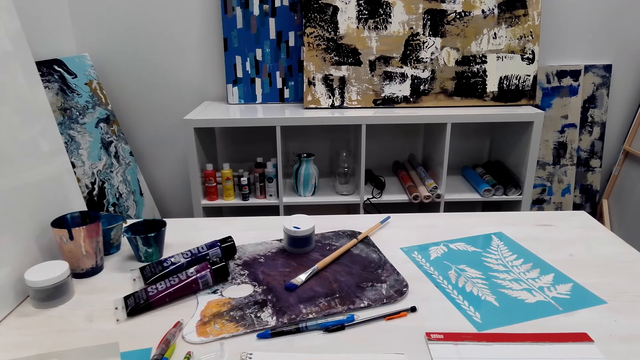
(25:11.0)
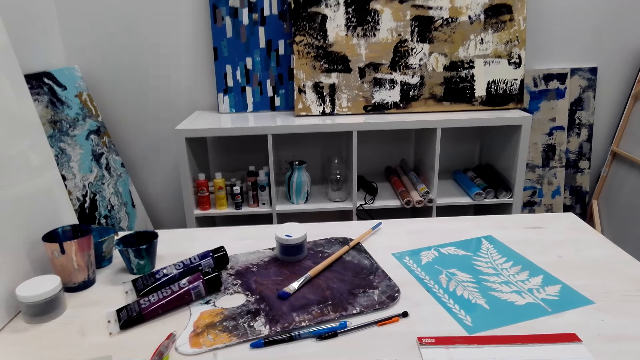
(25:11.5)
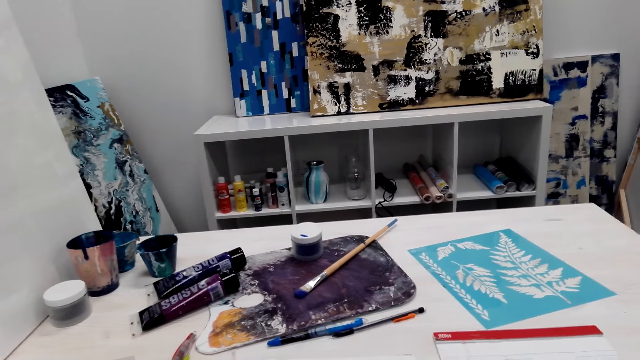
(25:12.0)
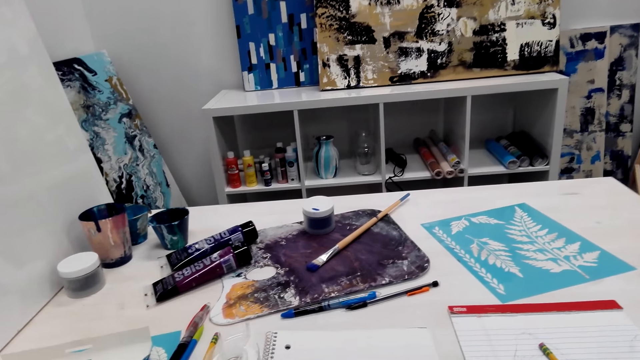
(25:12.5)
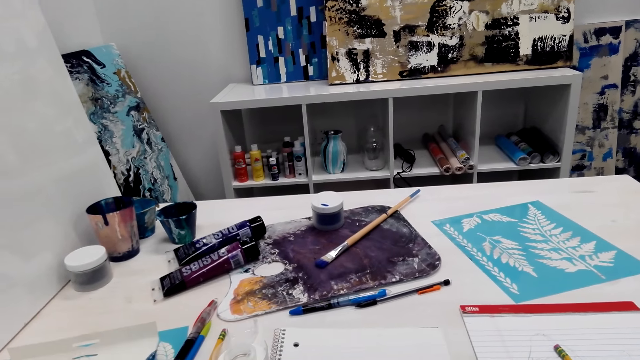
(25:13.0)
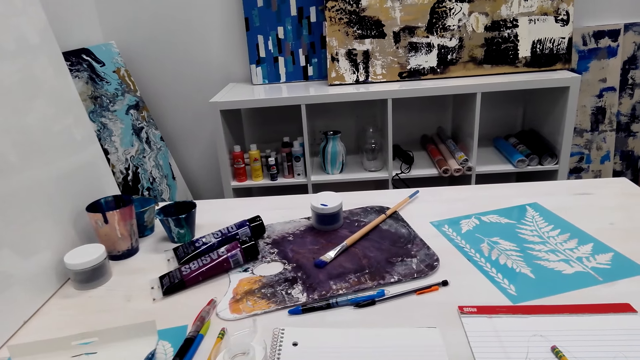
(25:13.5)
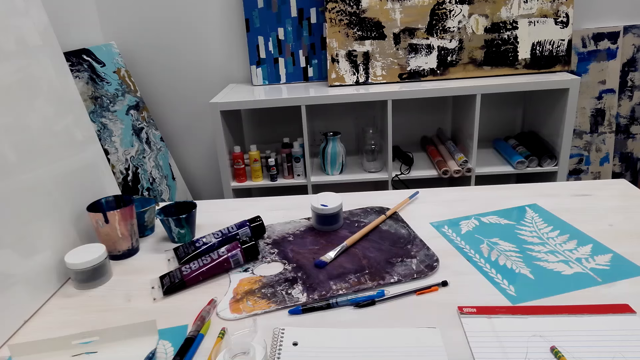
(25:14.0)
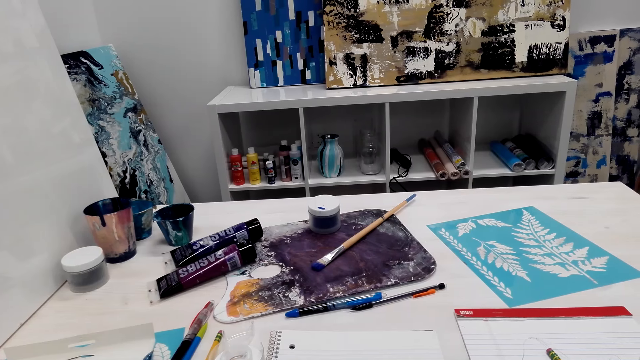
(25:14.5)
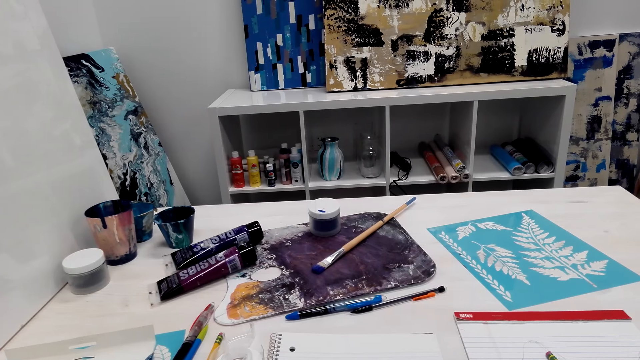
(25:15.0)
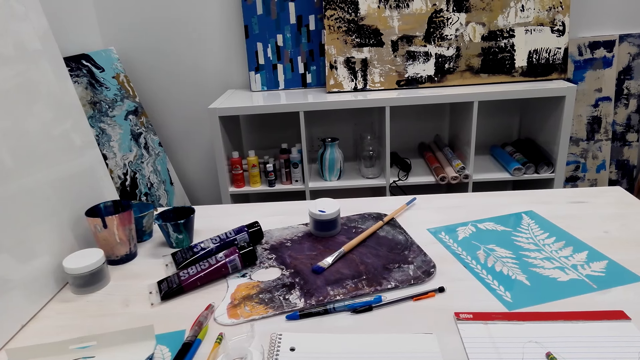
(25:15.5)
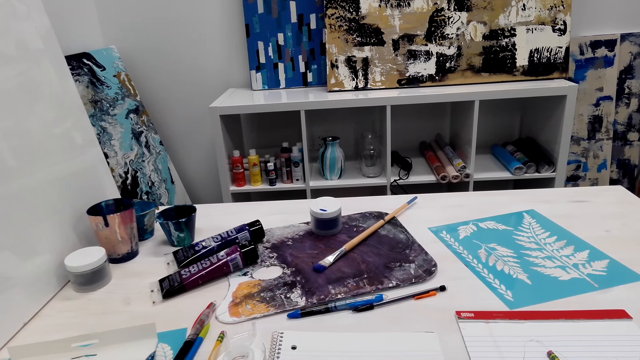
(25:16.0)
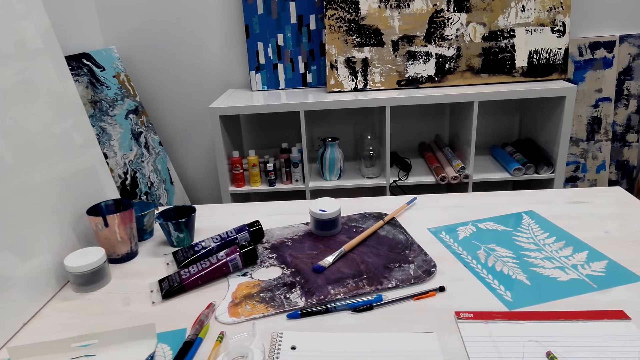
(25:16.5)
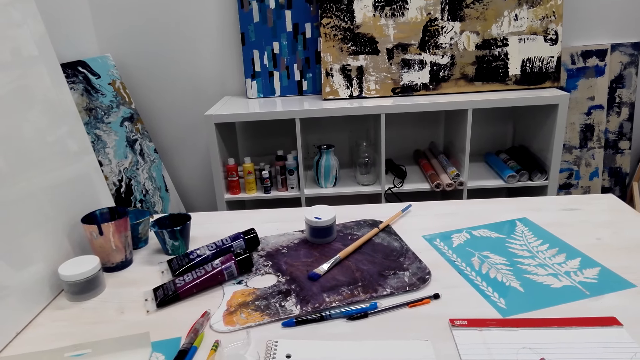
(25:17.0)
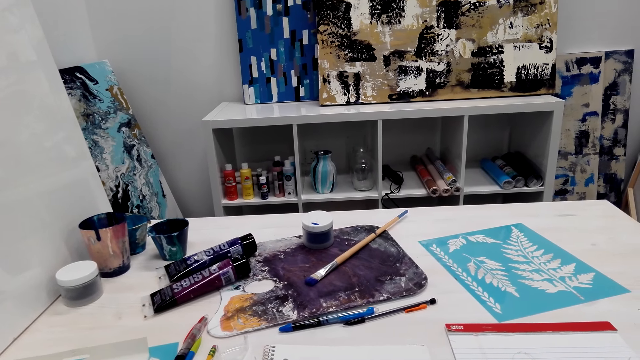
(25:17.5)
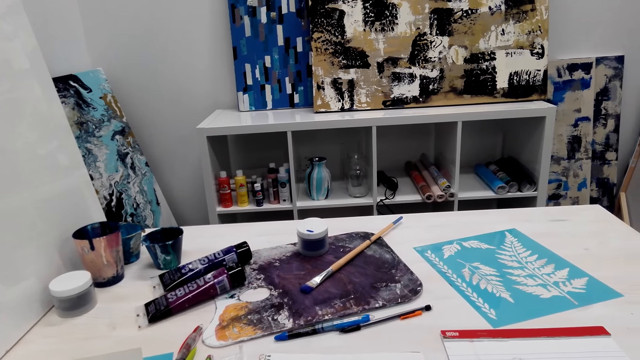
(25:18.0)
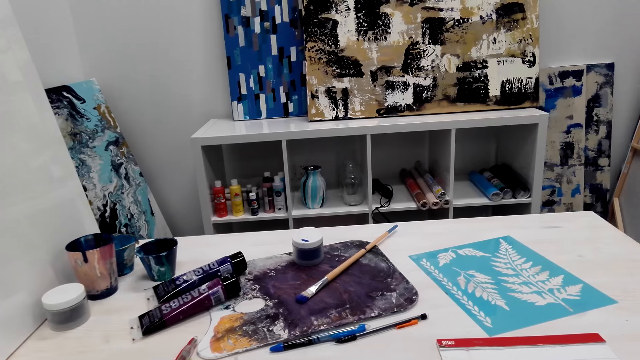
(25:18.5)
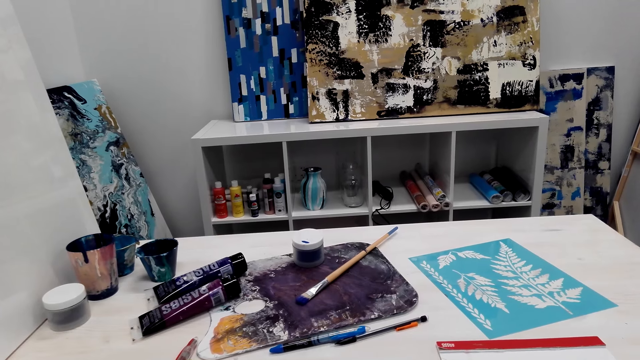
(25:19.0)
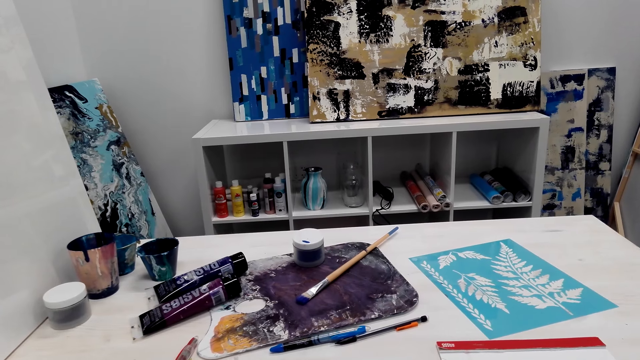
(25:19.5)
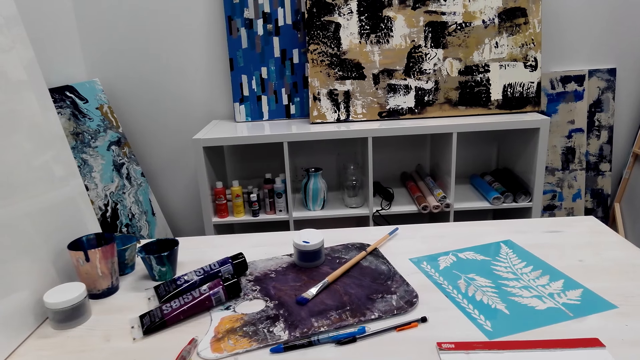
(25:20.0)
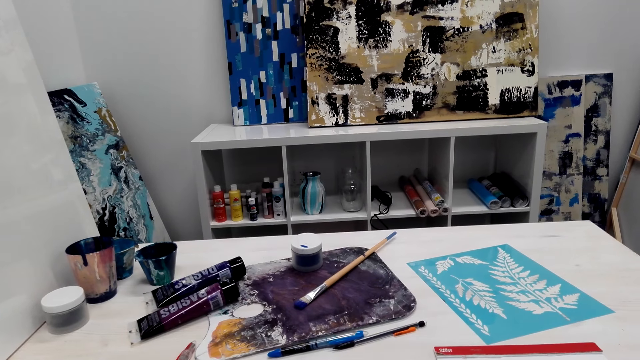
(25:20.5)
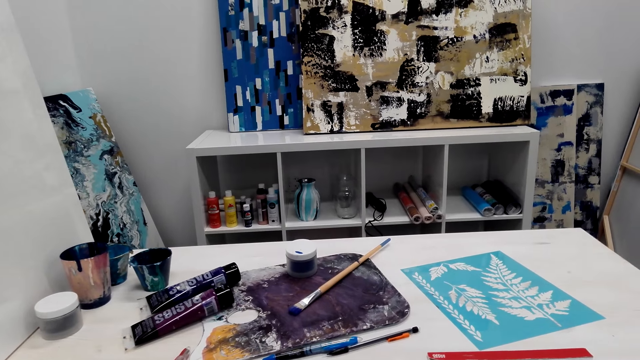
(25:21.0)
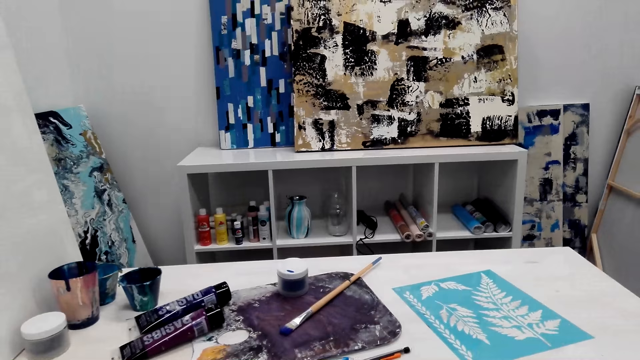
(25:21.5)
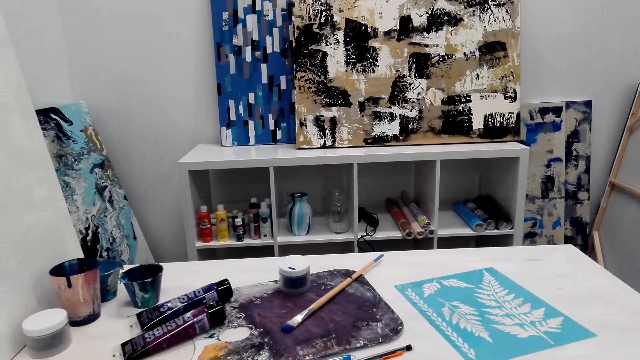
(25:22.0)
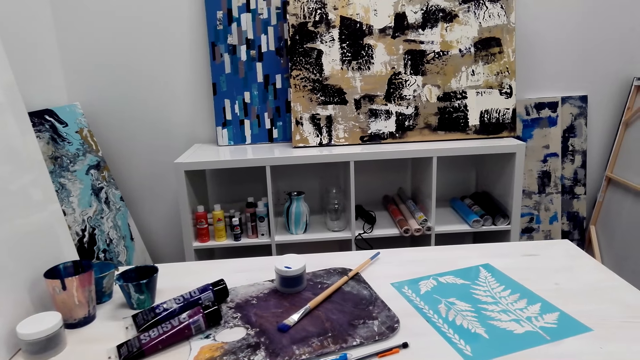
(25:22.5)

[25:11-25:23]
The camera wearer talks with a person. The person talks with the camera wearer. The camera wearer talks with the person.

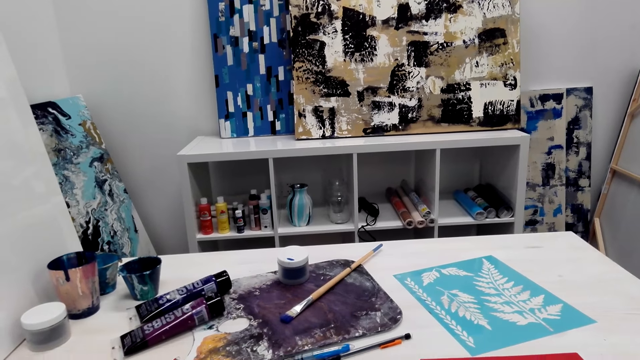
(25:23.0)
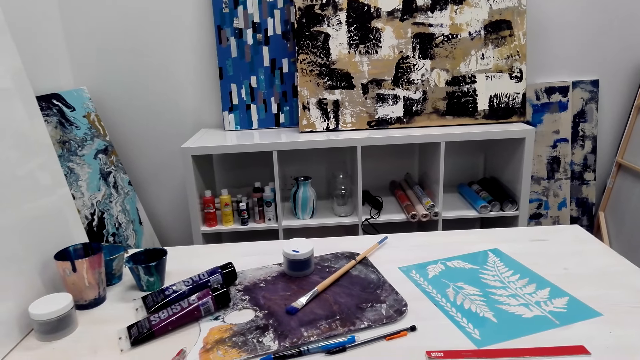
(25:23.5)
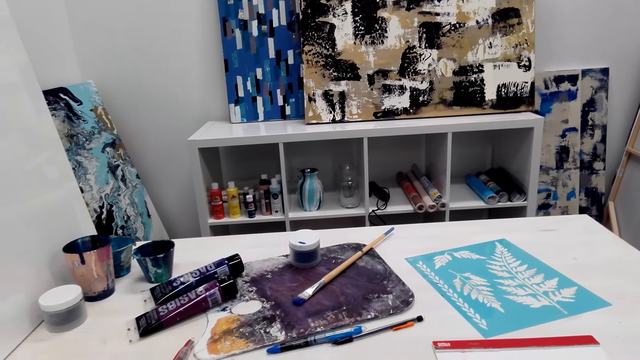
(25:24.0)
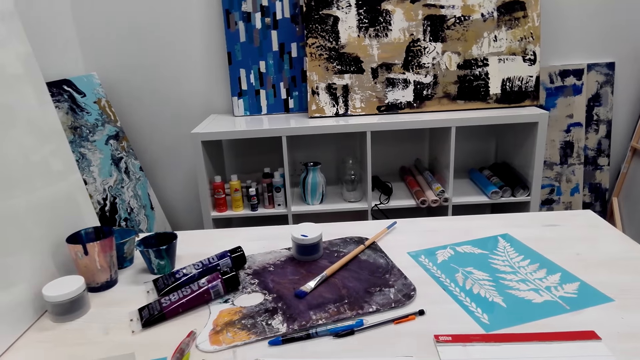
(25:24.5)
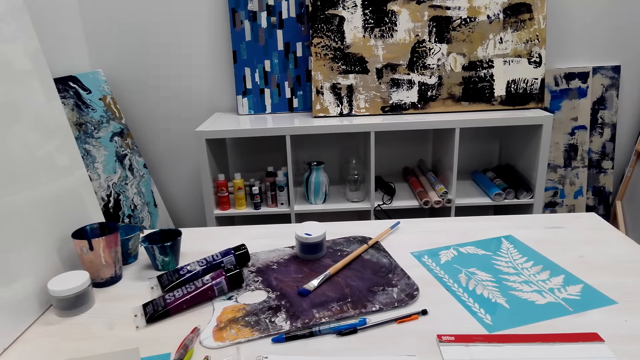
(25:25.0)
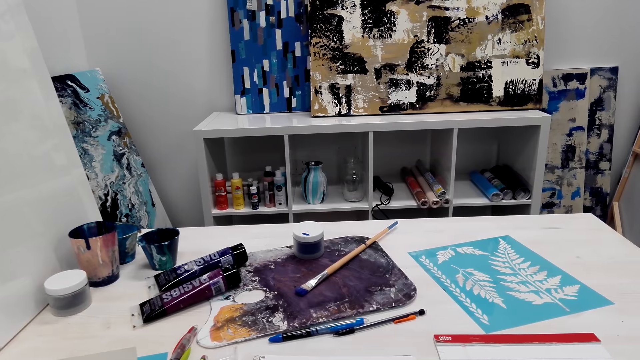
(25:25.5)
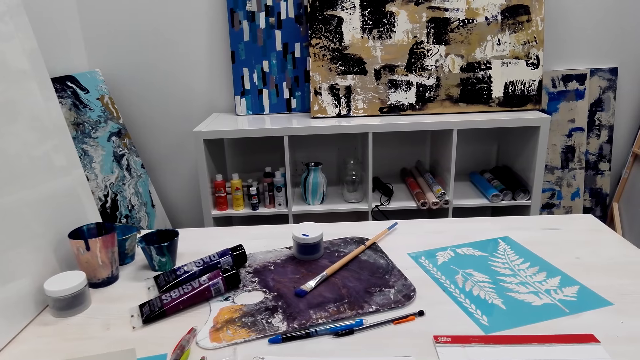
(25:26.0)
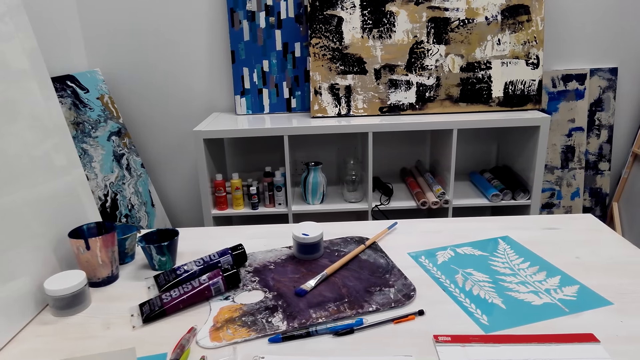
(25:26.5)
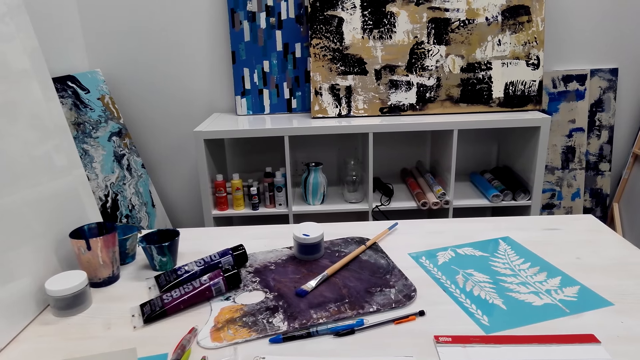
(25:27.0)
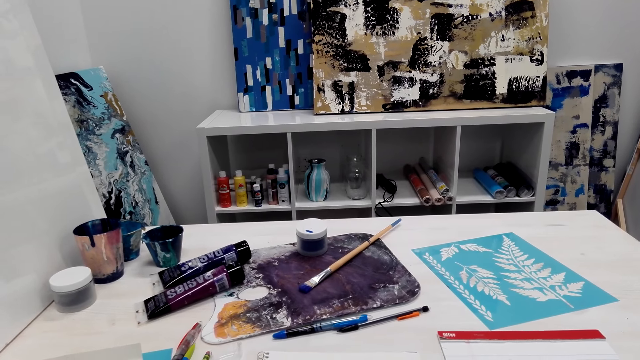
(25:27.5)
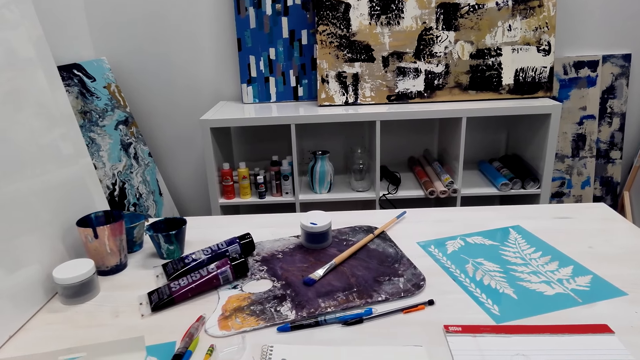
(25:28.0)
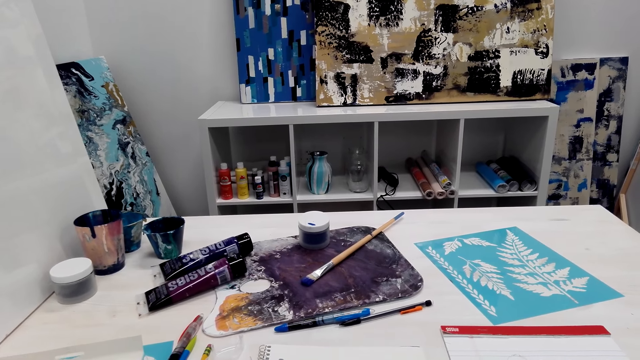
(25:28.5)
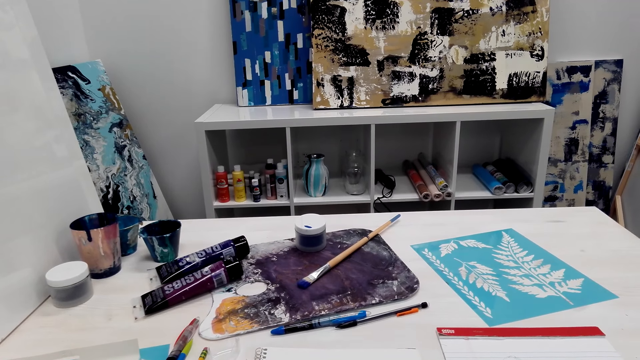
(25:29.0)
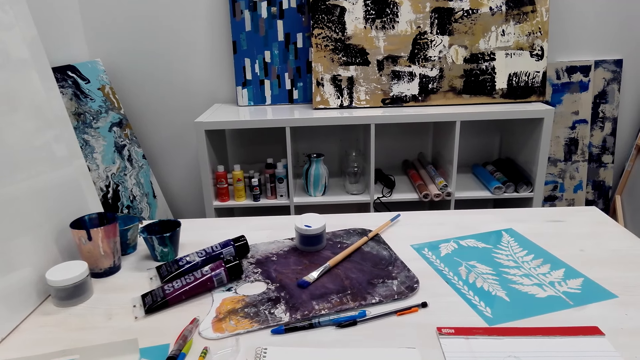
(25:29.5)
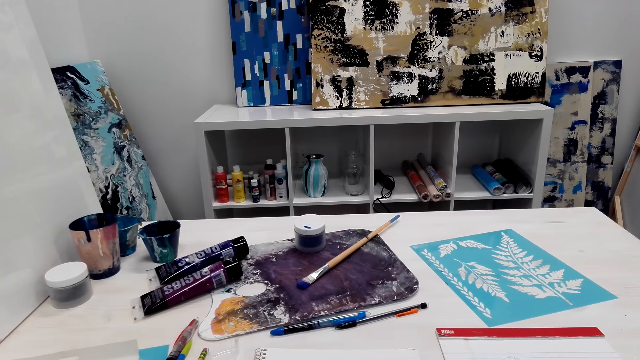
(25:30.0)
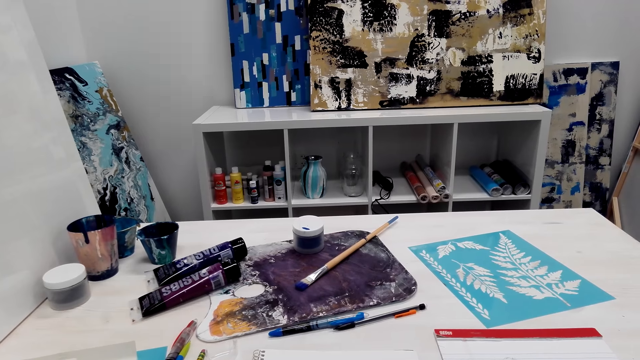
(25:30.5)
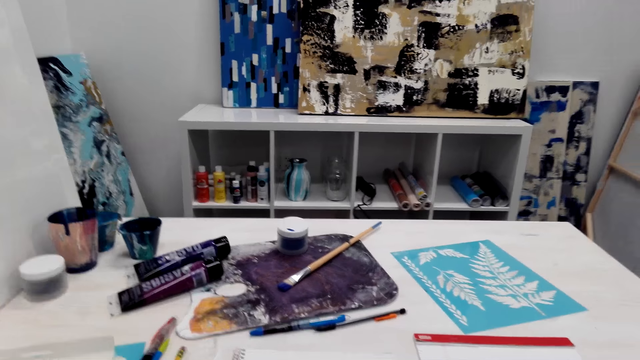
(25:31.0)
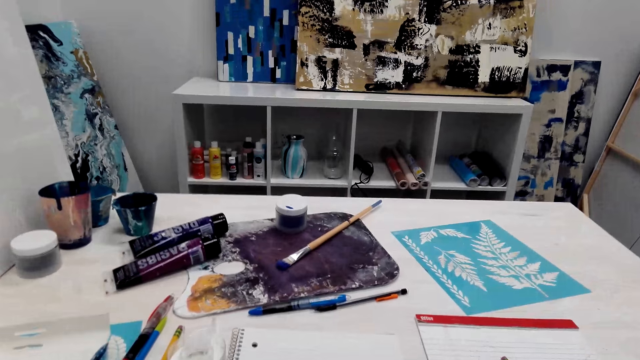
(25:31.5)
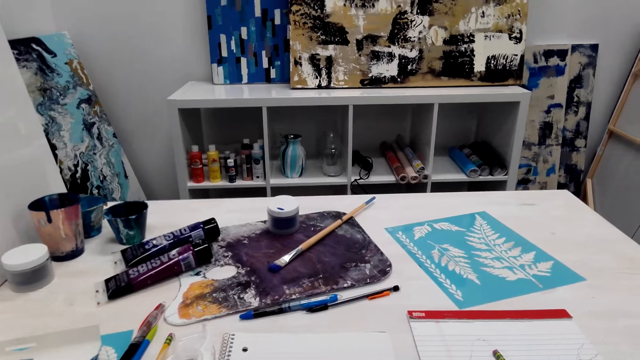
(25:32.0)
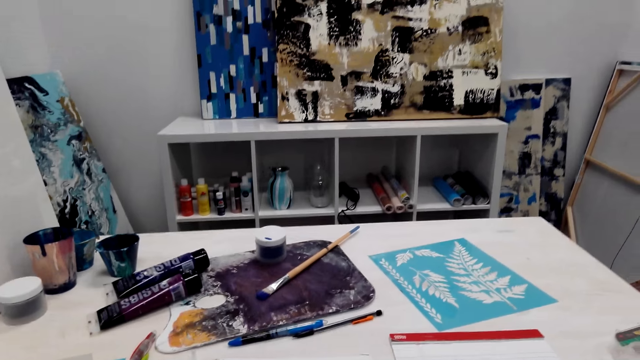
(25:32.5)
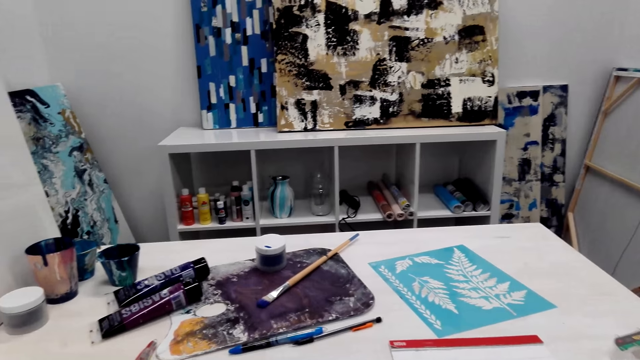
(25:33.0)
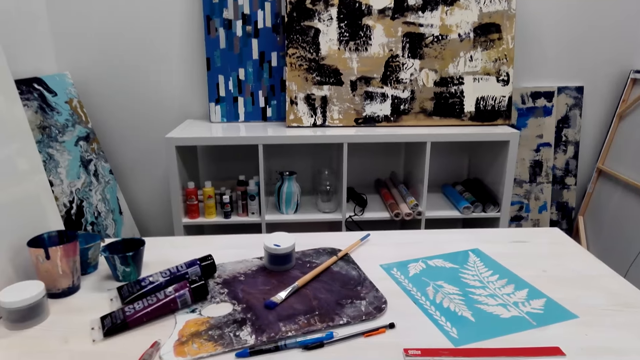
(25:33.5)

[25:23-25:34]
A person talks with the camera wearer. The camera wearer talks with the person.
